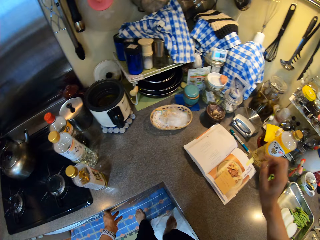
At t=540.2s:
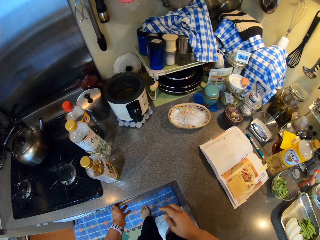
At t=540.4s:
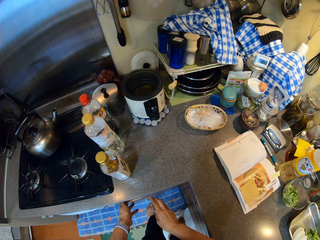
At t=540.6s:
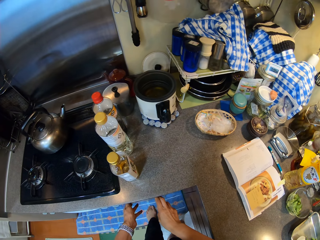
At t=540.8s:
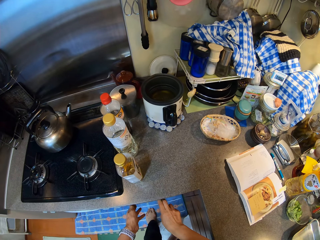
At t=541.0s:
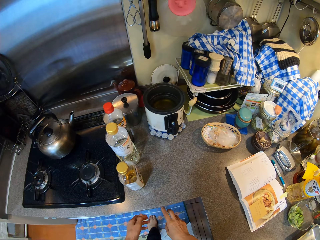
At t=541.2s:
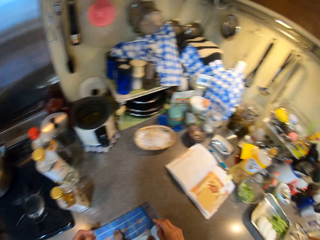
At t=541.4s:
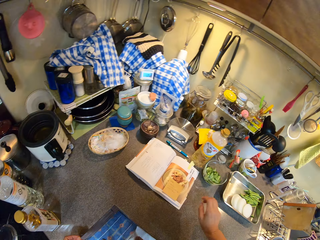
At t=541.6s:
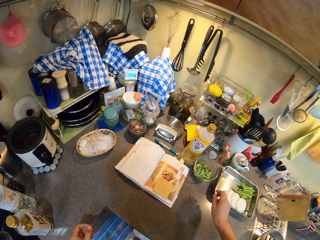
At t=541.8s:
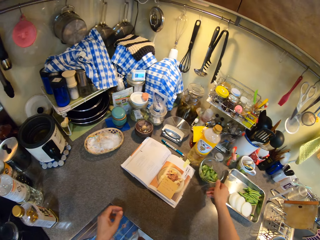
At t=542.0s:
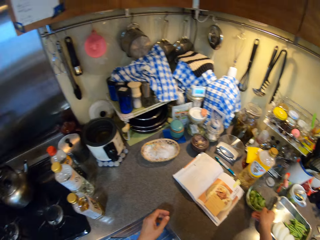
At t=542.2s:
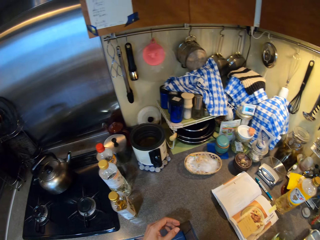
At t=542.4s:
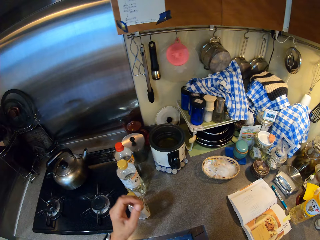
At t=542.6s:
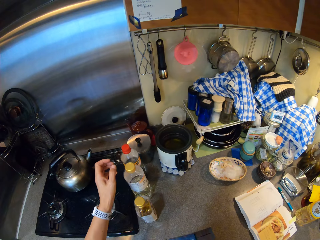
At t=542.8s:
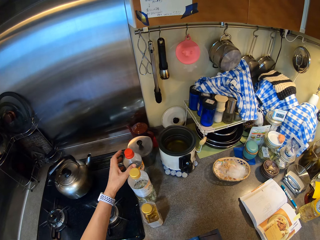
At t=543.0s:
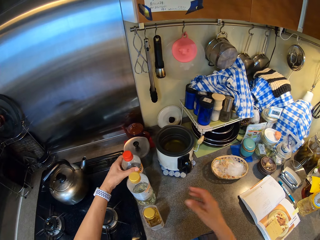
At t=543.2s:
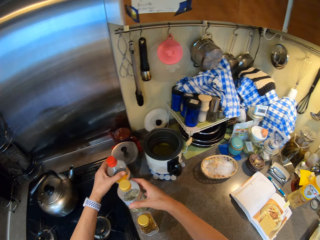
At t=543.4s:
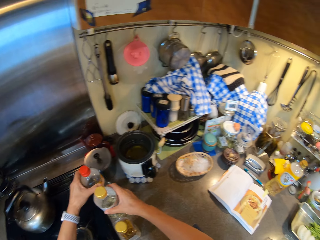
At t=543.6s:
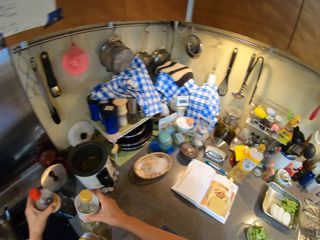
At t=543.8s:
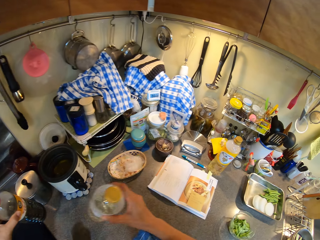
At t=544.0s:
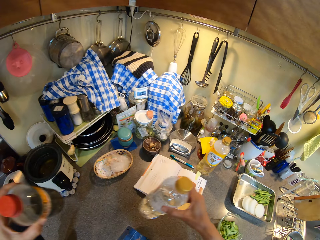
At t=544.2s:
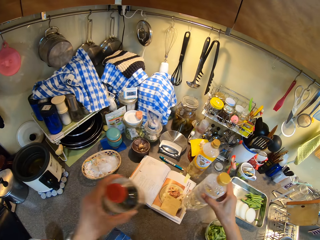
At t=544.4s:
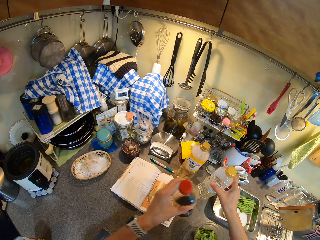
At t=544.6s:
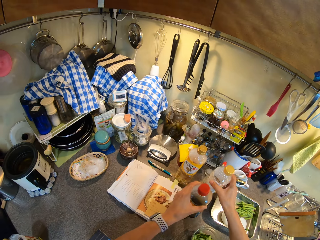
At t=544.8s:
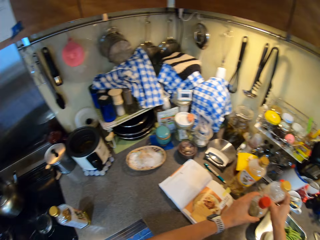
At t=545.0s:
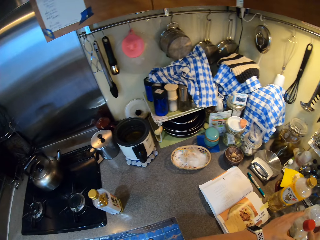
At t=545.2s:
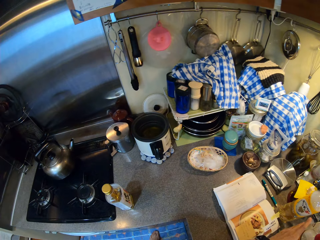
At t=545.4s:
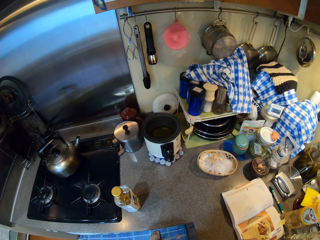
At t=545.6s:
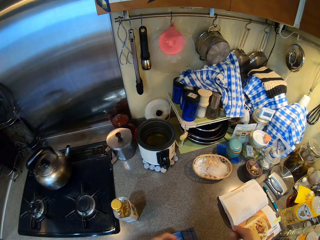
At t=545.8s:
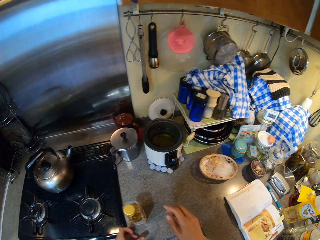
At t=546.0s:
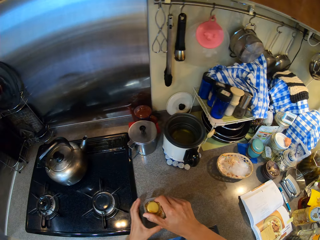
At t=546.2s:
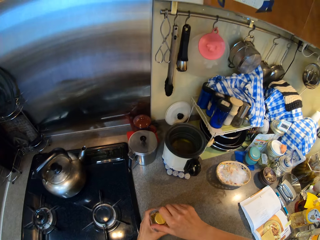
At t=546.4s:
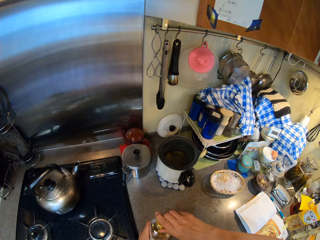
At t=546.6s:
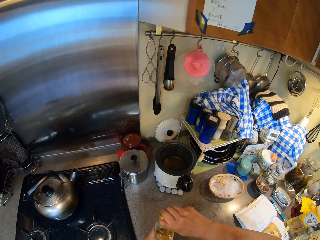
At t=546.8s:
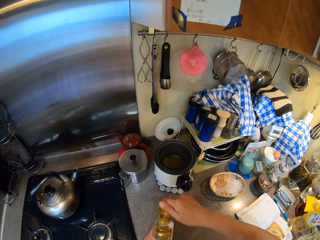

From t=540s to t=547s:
The camera wearer looks around. They pull the bowl. They pick up the ingredients. They move the bottles. They place the ingredients on the countertop. They open the cooking oil.

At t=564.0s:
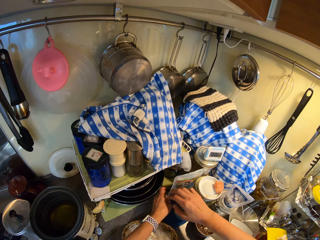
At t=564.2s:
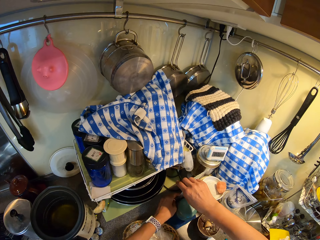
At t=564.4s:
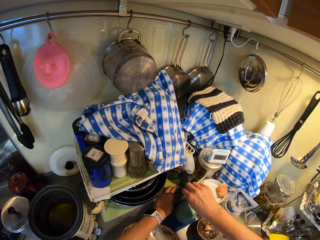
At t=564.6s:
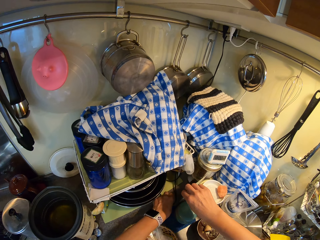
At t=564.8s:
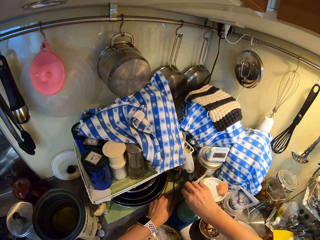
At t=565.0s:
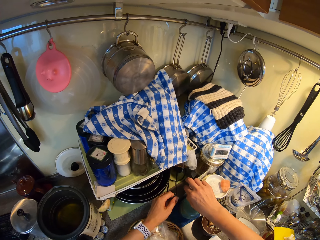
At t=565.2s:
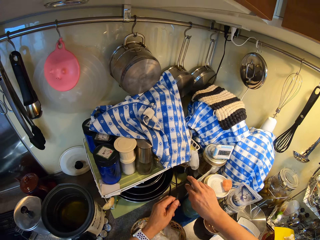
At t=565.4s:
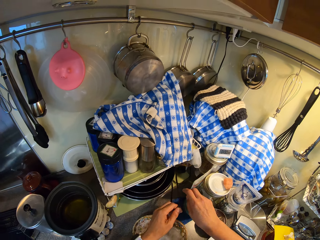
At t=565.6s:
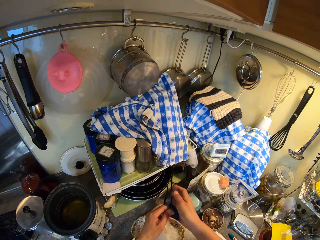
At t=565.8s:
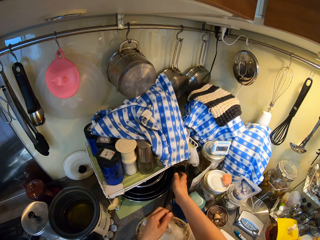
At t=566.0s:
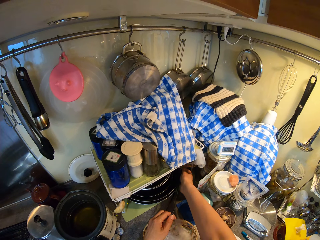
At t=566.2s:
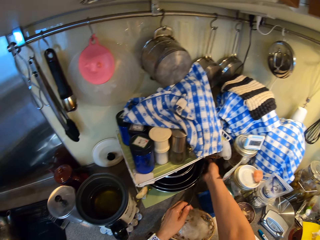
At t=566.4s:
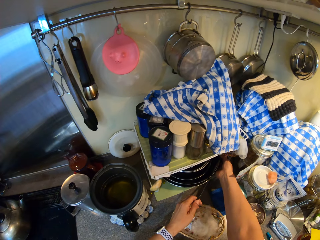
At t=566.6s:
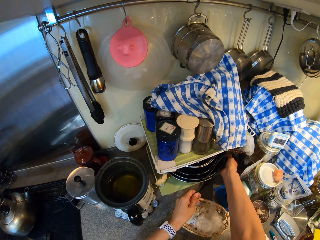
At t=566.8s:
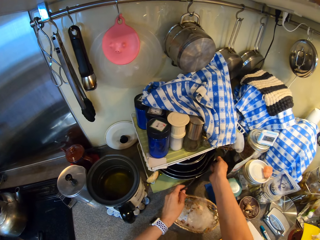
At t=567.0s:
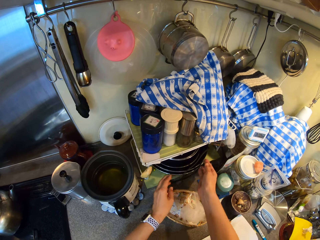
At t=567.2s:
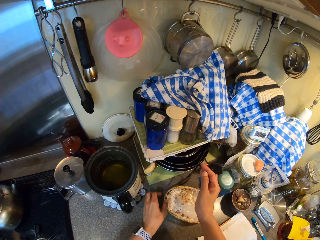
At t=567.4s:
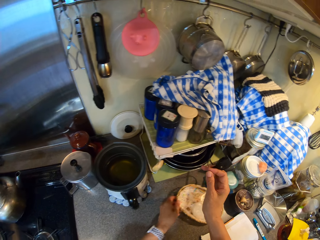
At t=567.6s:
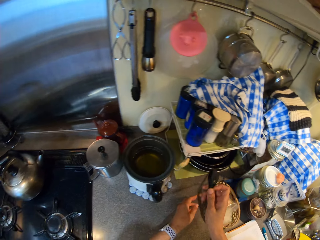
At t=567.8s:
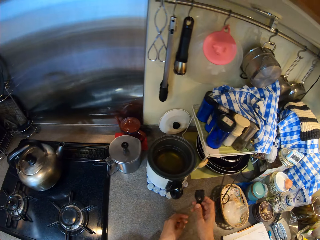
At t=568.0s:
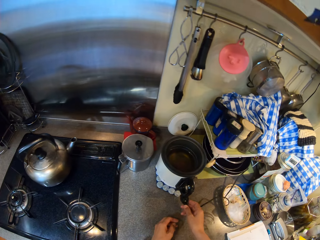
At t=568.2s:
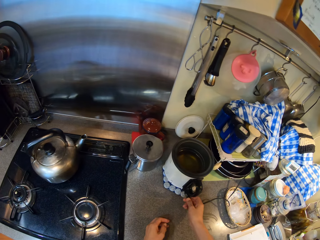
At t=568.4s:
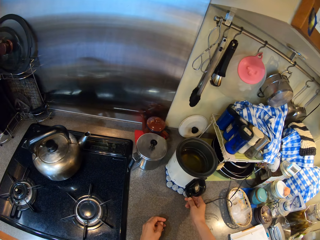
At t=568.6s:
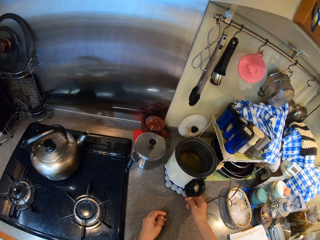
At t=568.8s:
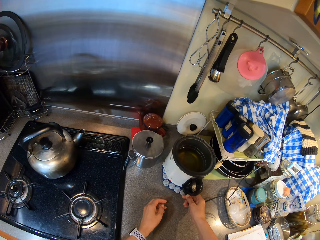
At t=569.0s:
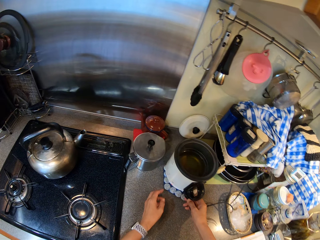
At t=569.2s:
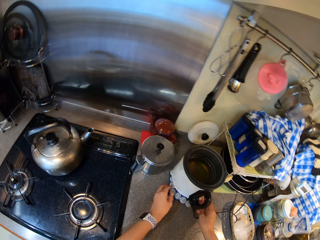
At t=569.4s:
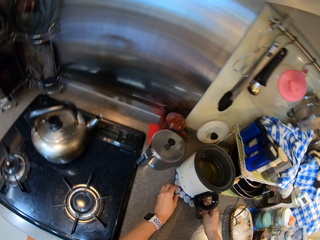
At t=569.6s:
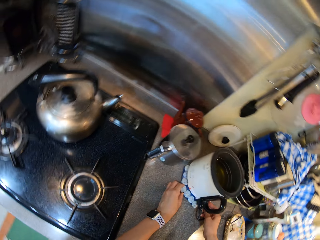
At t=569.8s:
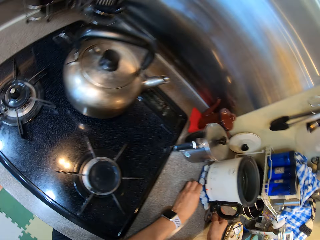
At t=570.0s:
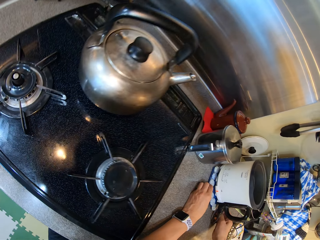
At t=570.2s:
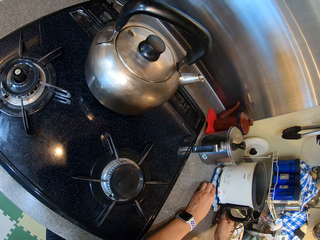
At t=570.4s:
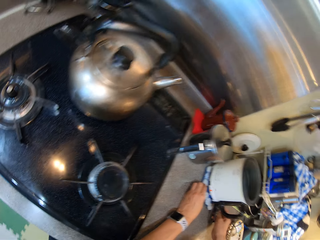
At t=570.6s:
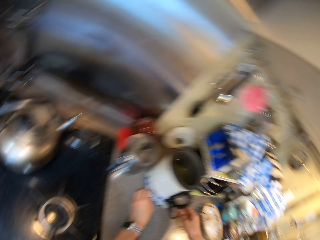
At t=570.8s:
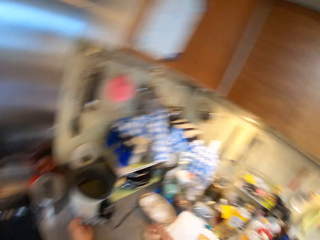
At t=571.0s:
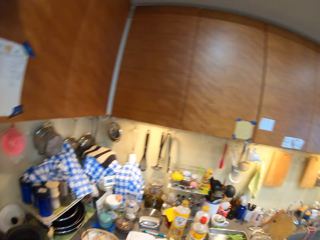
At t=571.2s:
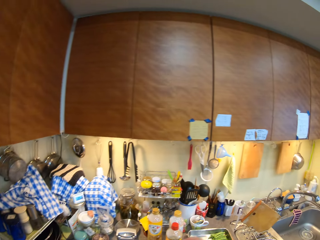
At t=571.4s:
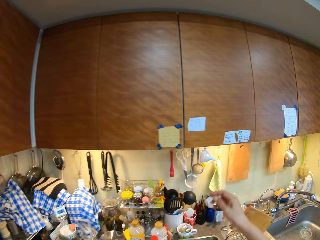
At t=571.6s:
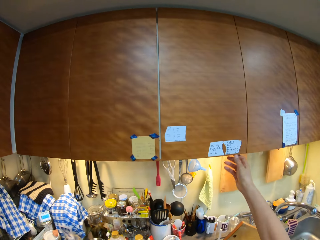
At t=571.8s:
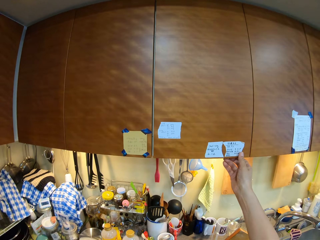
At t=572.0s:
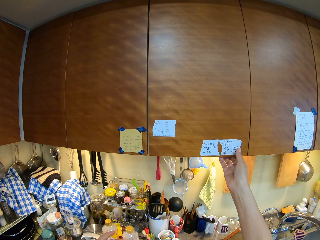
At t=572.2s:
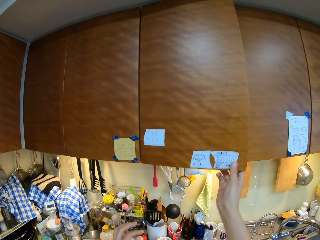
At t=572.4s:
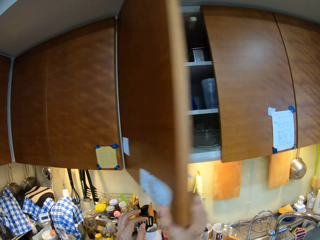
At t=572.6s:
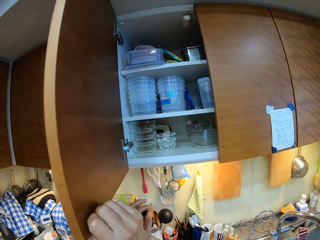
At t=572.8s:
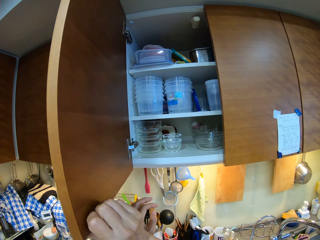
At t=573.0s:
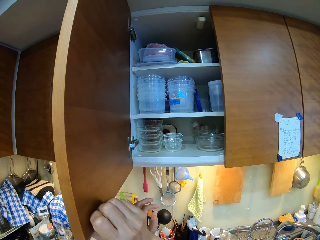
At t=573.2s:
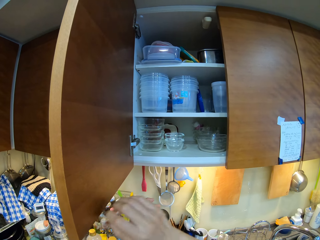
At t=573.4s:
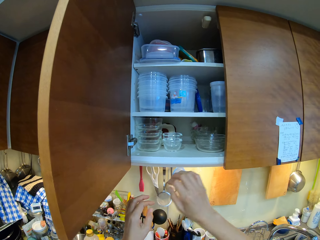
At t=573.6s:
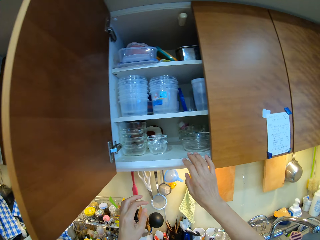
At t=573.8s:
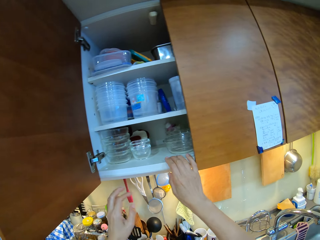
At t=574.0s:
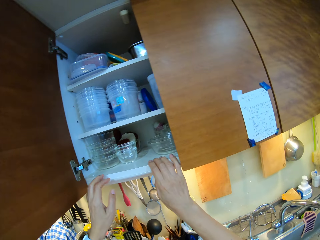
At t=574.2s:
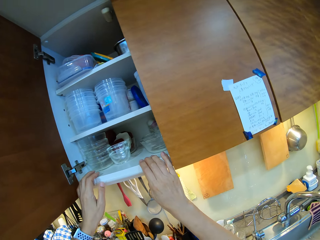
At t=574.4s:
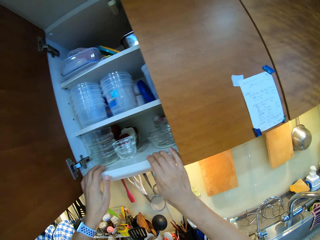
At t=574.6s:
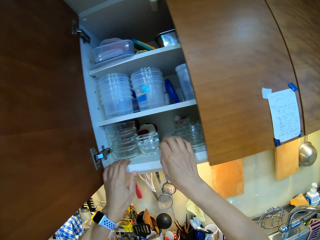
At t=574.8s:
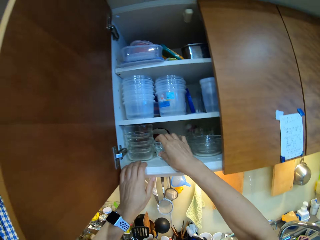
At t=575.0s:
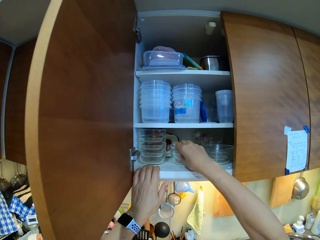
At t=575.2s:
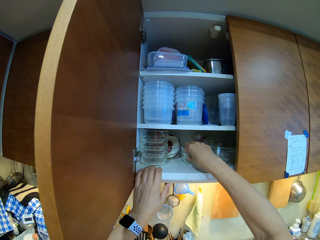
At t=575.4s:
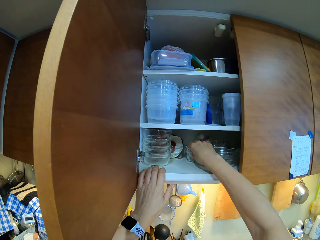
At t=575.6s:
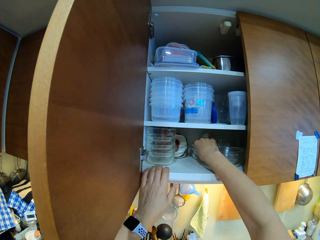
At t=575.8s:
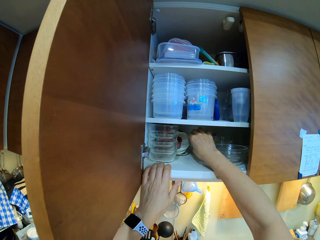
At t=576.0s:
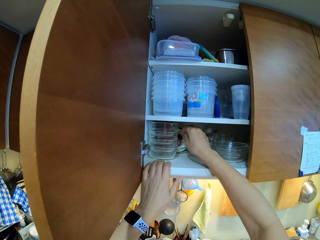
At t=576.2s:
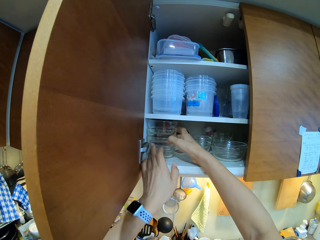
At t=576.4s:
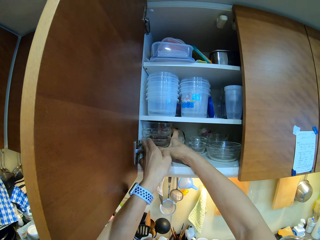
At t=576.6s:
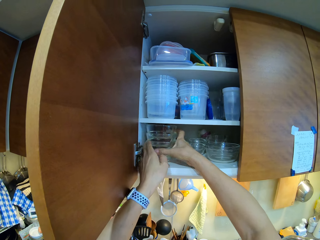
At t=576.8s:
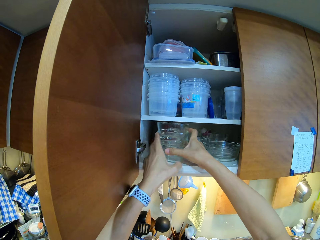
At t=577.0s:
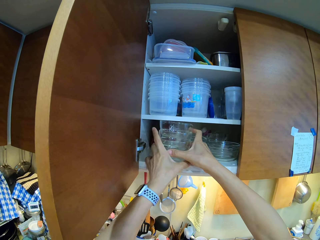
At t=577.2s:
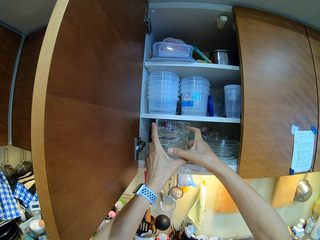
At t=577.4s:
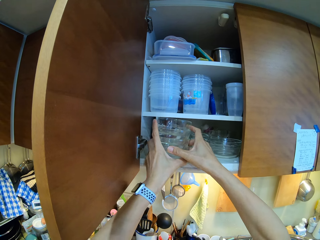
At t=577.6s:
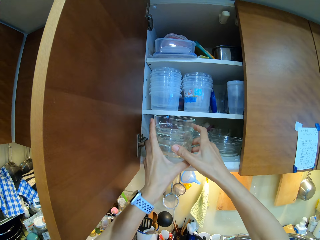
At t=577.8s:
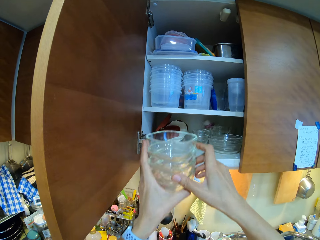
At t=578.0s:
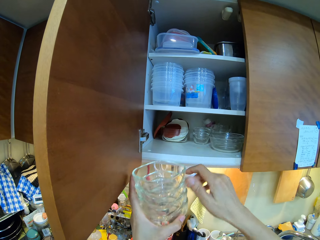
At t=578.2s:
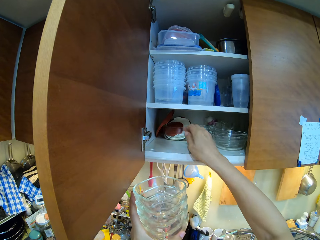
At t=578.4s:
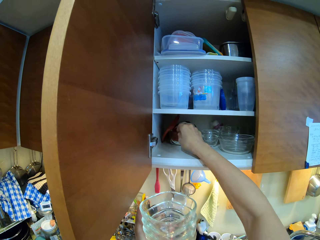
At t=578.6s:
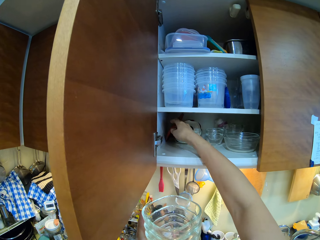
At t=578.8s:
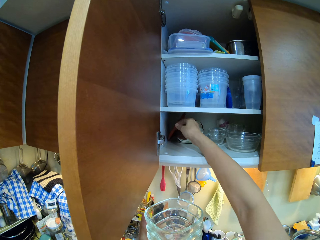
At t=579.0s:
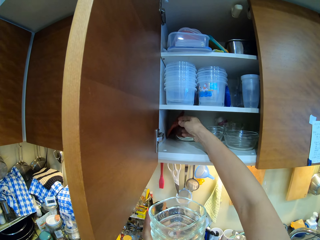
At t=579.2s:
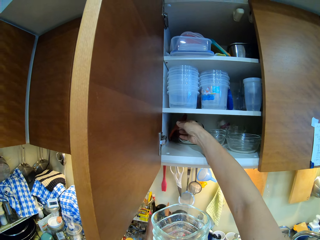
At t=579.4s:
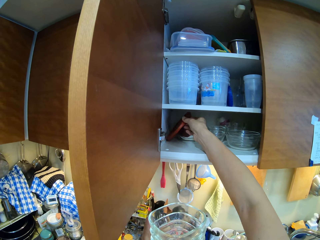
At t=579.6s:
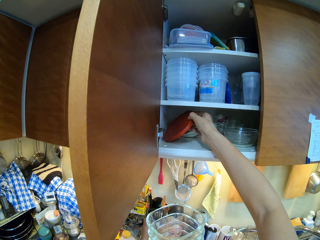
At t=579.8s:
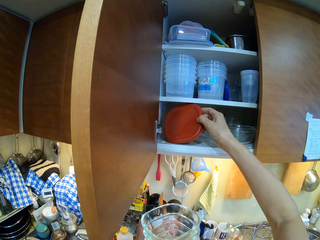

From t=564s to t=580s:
The camera wearer holds a socket. They pick up the rice cooker cable. They hold the cable with the left hand. They hold the cable with both hands. They hold the fuse. They insert the cable in the rice cooker. They rotate the rice cooker button. They look around. They open the kitchen cabinet door. They stare at the cabinet. They move bowls in the cabinet. They hold the glasses. They pick up the bowls. They pick up a lid.
